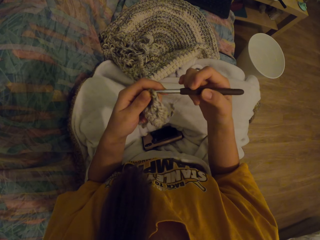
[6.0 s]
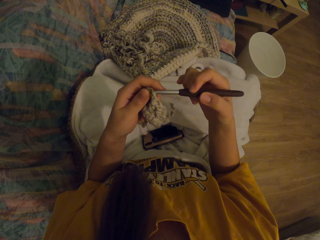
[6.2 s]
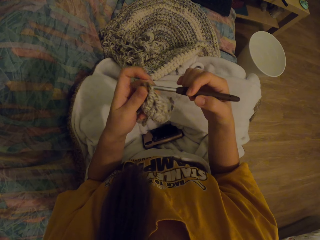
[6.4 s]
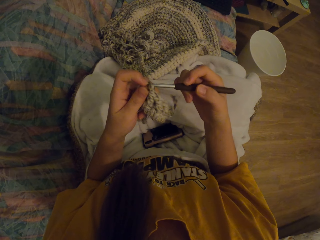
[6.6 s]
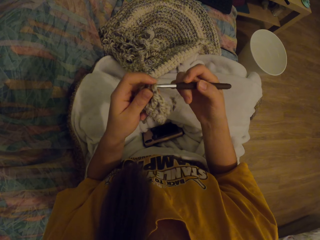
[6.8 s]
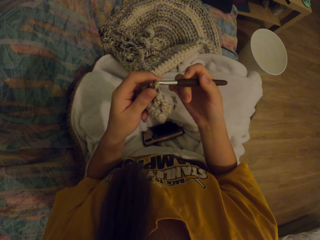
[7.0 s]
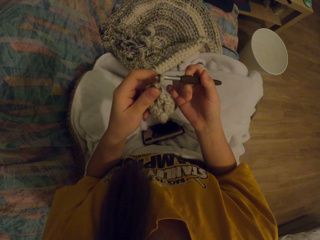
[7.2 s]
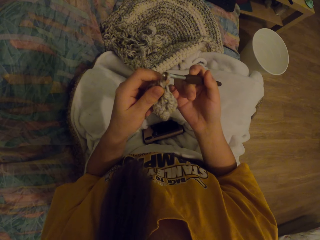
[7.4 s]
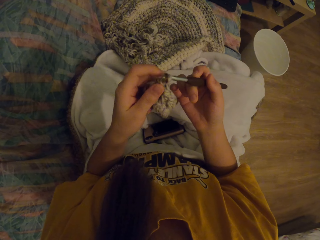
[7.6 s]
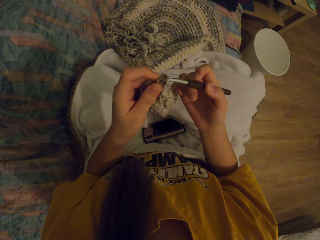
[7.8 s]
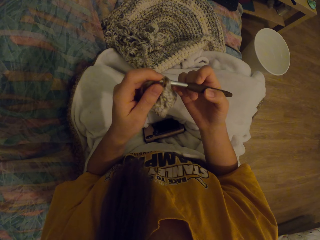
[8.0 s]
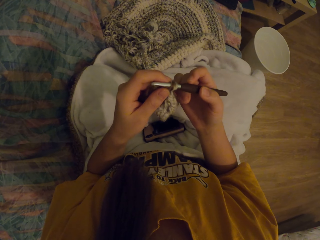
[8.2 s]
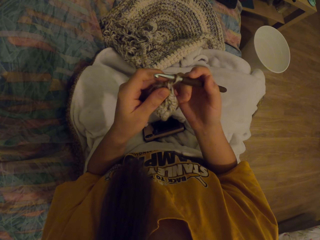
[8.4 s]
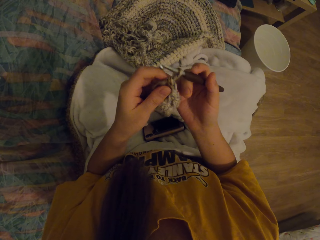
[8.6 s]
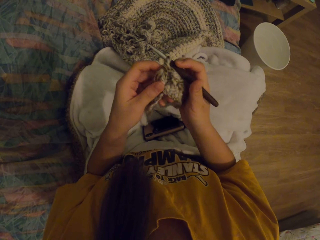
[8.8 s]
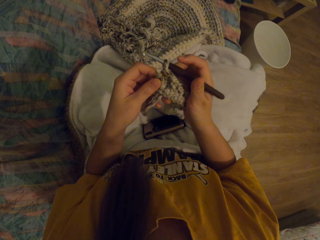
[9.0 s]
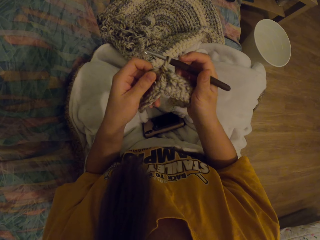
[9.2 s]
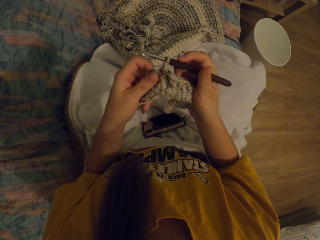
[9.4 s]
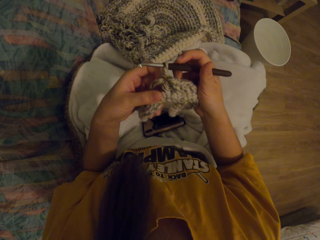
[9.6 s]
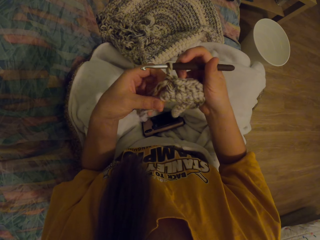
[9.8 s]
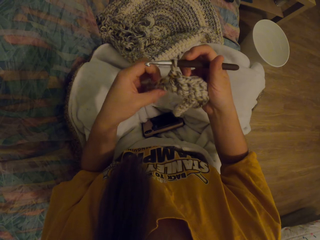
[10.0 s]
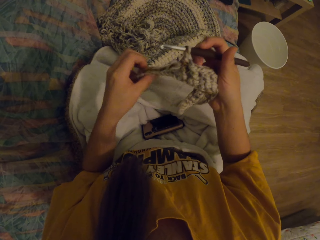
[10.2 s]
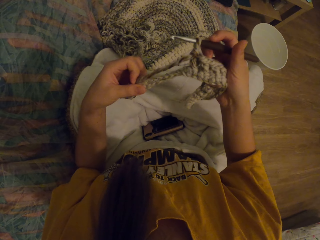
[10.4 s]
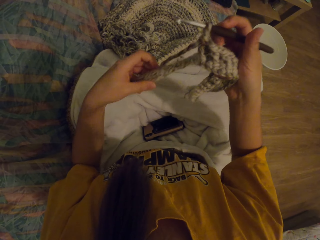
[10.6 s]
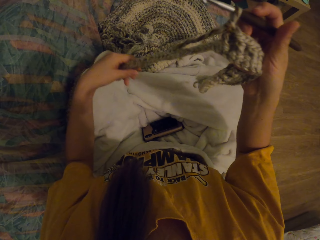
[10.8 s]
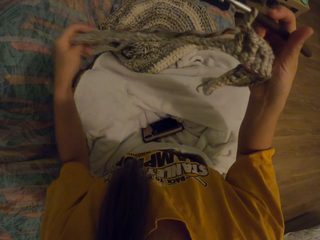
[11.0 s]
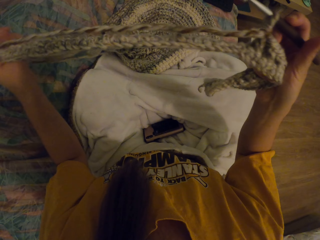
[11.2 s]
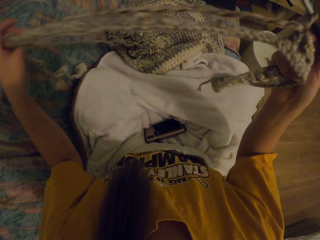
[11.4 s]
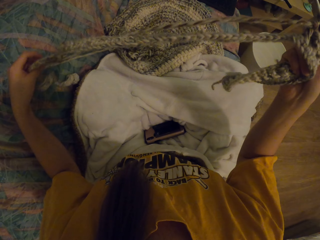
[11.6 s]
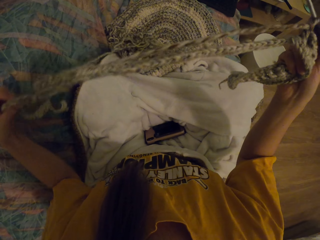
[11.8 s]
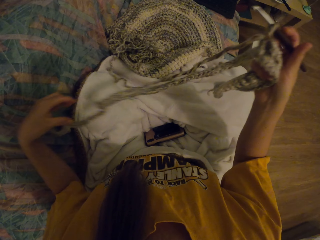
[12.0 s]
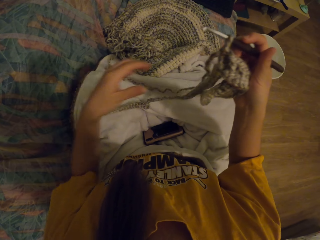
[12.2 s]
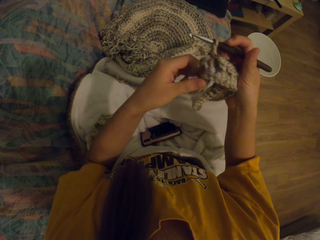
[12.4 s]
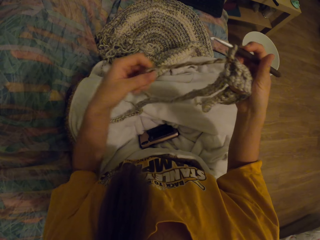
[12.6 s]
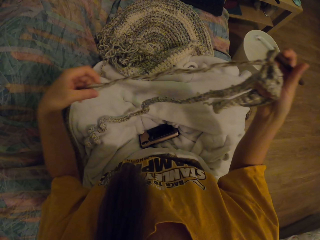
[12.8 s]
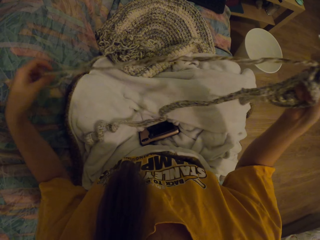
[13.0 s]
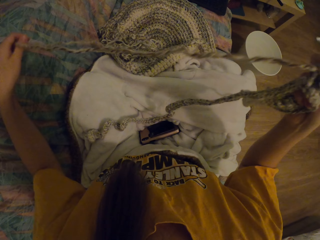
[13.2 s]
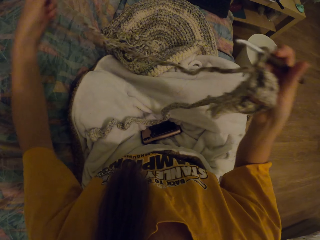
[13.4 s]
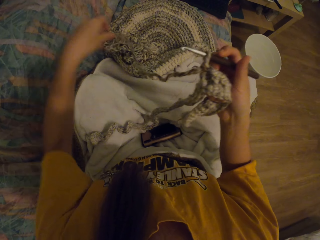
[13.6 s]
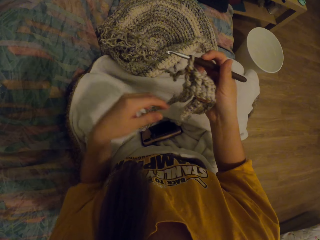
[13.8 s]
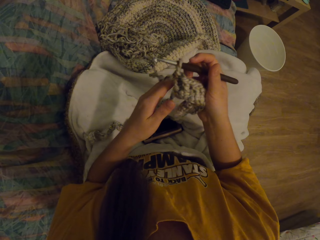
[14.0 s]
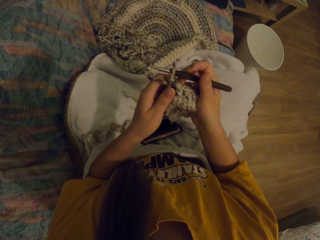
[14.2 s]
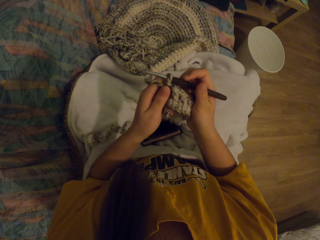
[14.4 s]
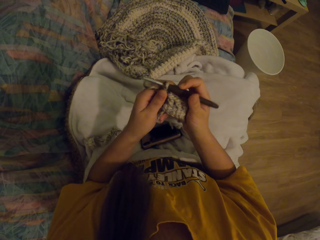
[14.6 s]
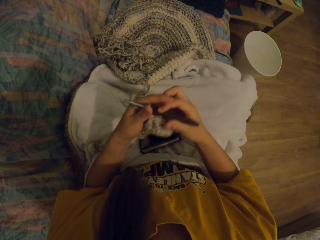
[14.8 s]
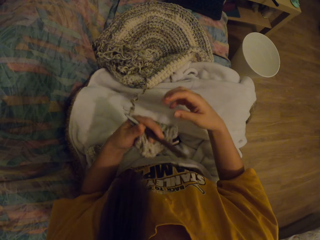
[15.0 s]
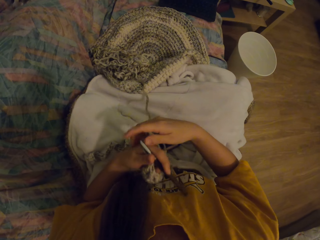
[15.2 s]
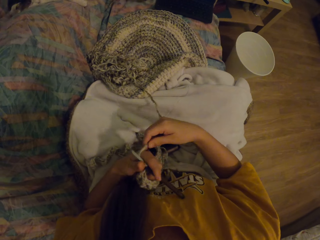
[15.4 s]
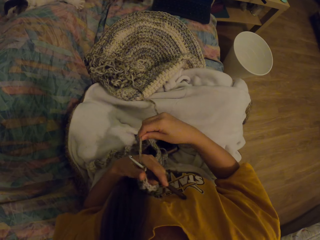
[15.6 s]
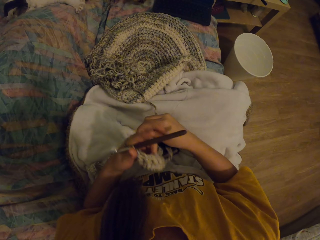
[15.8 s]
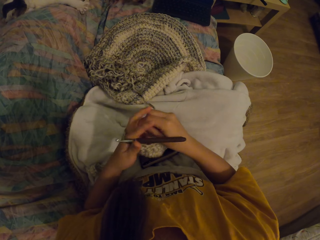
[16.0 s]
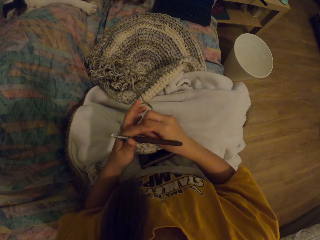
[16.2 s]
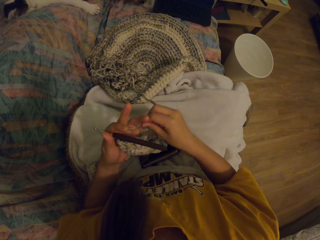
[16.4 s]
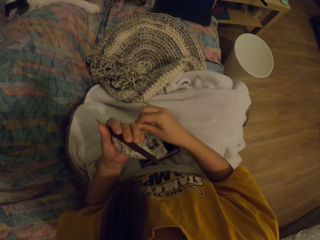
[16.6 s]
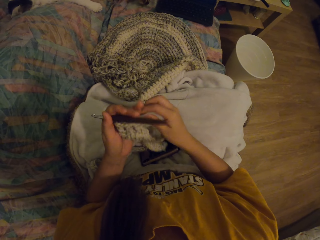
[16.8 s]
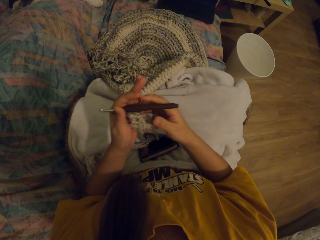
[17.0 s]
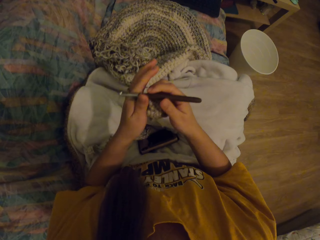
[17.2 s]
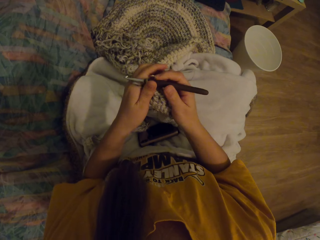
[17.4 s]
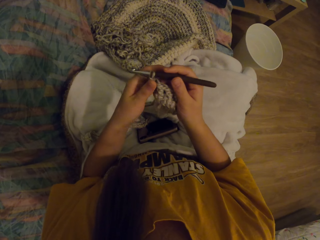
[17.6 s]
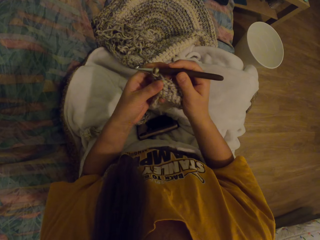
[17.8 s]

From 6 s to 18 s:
The camera wearer puts the crochet in the knitted cloth. They check the knitted cloth. They straighten the fabric. They roll the thread on the fingers. They tie the wool thread in hand.

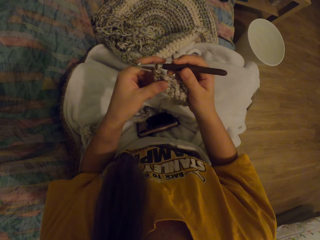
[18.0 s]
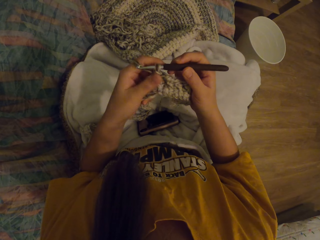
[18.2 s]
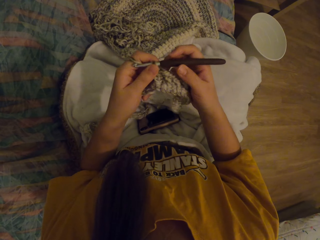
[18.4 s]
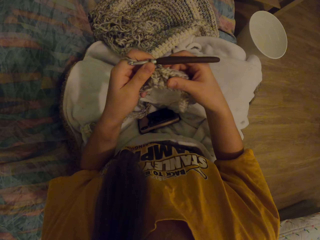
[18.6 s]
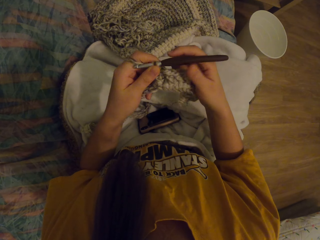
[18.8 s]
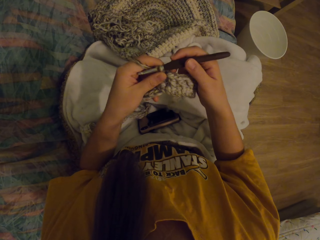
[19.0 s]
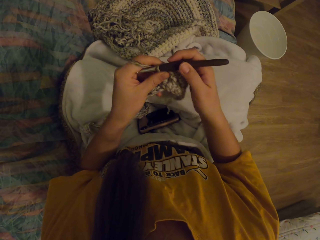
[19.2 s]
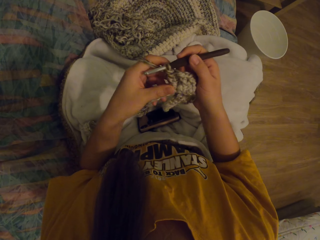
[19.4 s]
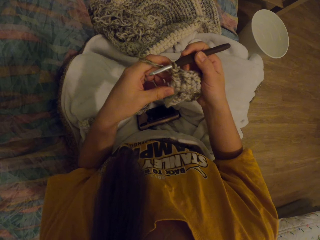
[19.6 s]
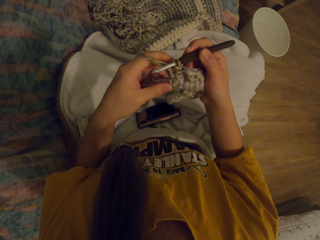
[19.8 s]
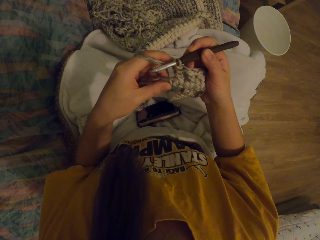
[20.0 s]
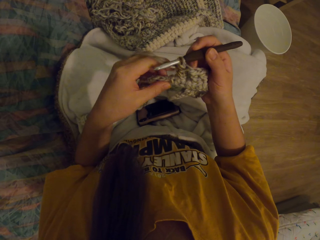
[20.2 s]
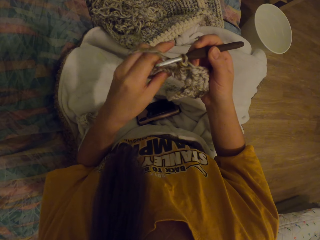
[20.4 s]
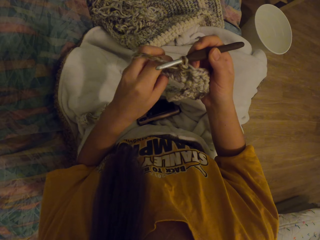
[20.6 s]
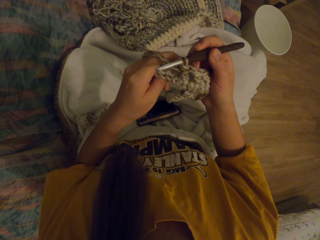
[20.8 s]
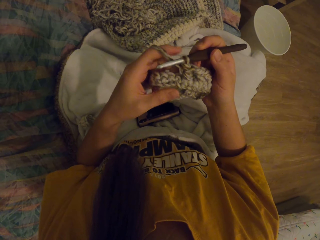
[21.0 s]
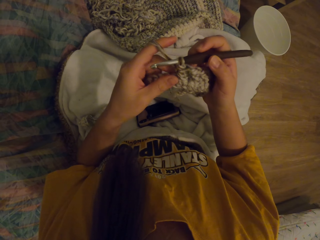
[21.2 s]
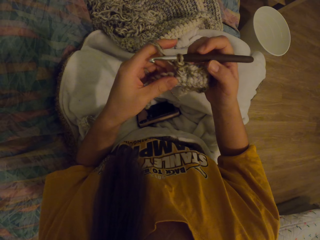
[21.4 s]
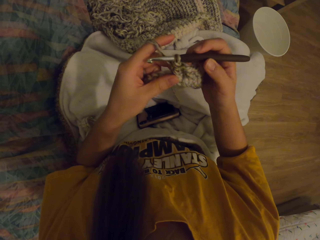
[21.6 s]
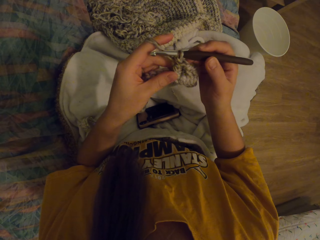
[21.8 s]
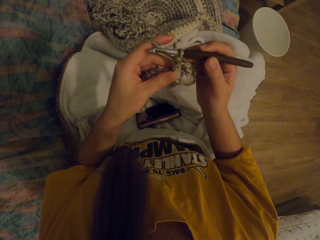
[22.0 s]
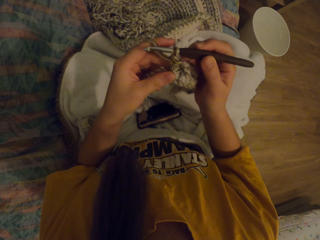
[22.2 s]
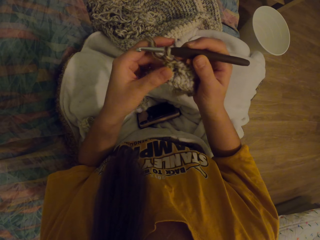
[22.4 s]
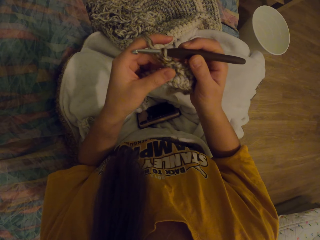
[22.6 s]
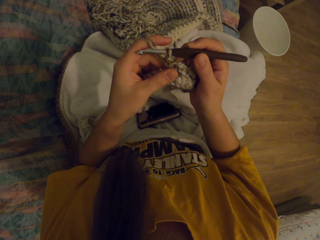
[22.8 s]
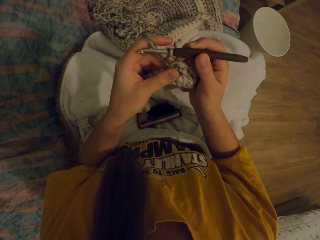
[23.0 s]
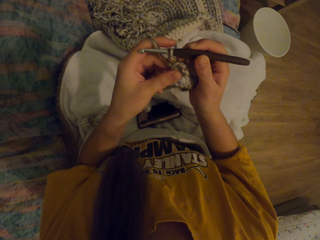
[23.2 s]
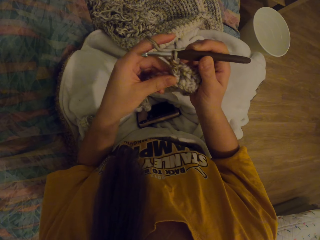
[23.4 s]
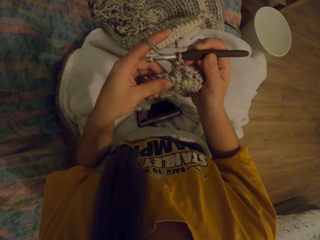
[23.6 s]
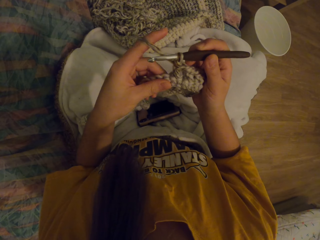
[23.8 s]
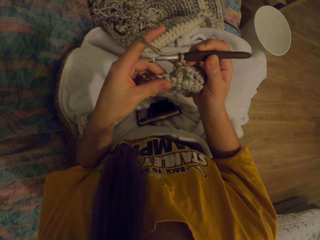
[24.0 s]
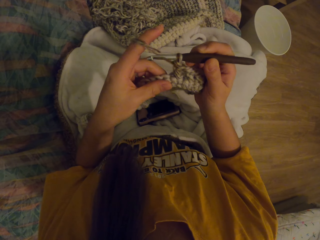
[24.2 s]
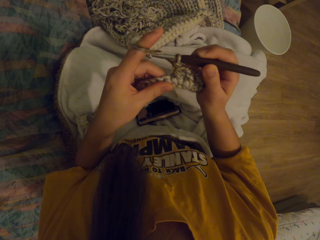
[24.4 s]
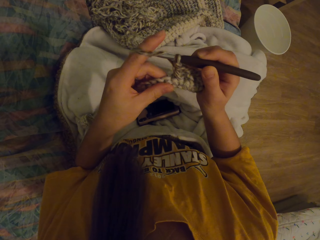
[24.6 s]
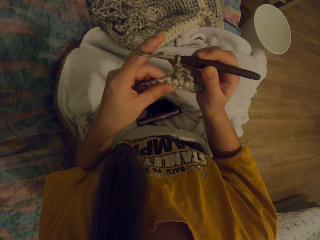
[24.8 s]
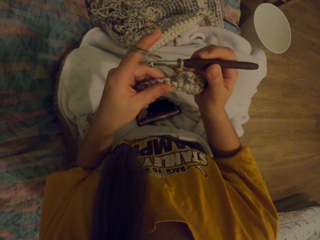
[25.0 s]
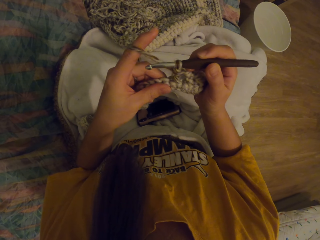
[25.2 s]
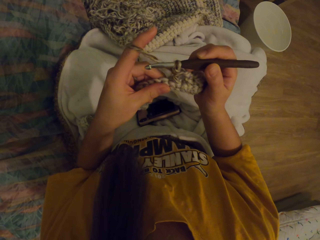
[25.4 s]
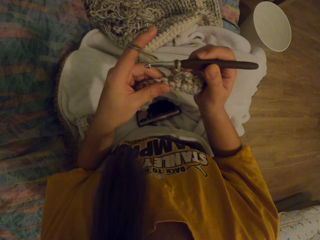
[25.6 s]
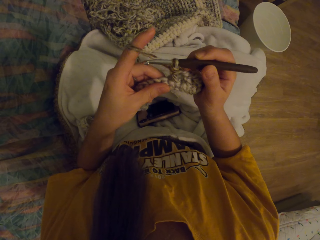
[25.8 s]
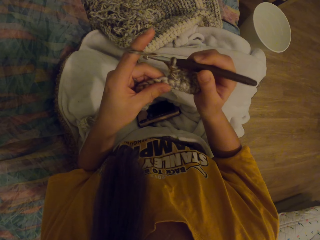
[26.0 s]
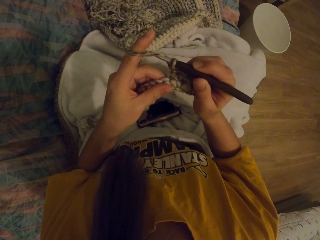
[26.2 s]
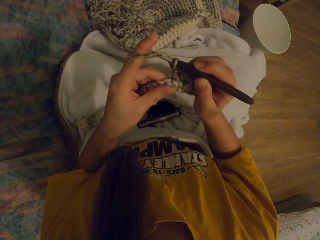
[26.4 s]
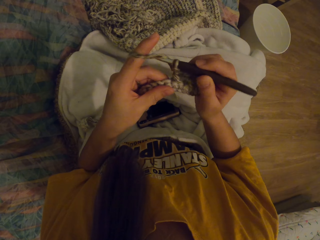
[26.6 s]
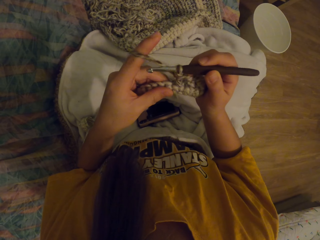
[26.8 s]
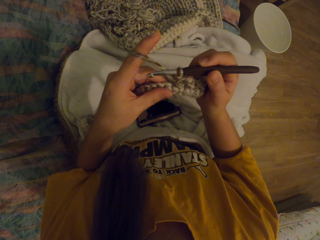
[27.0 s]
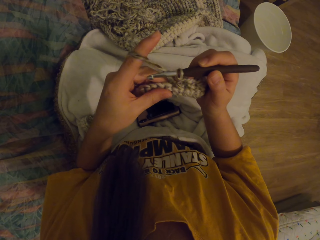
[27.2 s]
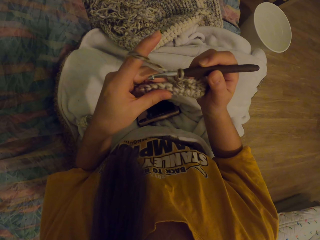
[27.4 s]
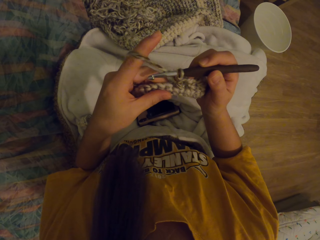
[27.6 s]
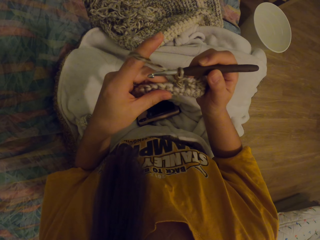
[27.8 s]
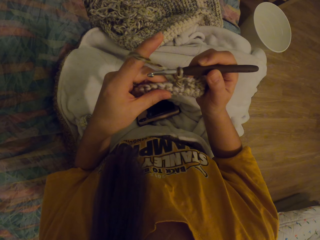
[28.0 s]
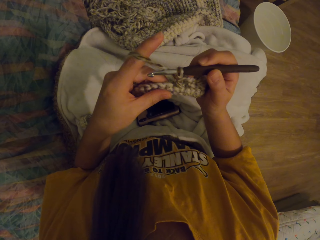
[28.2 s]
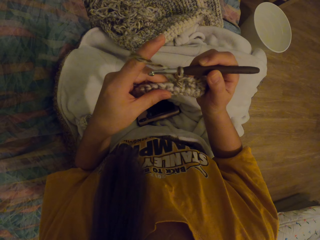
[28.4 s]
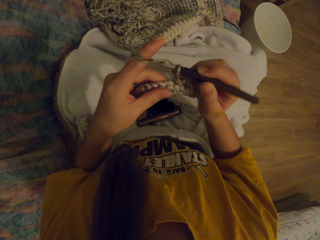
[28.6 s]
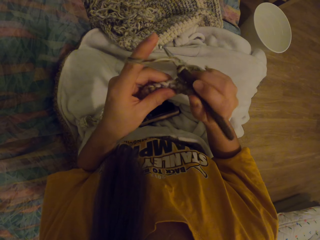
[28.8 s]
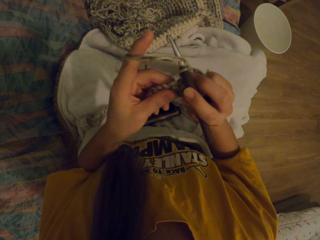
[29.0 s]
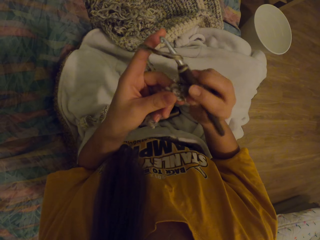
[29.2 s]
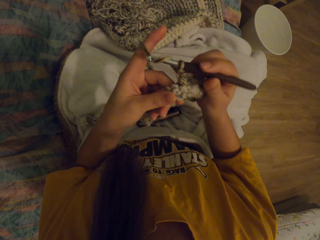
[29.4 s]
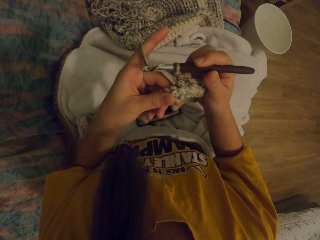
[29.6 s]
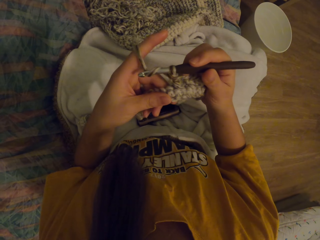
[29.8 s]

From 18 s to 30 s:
The camera wearer stares at the fabric. They check the knitted cloth. They knit with the crochet.
